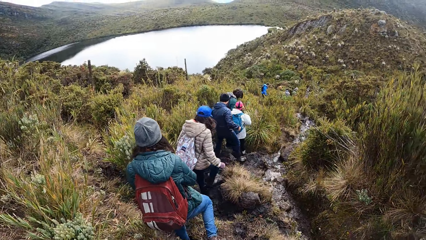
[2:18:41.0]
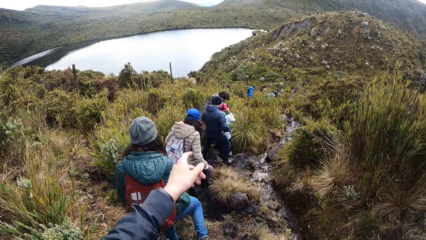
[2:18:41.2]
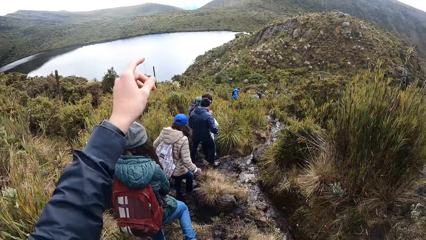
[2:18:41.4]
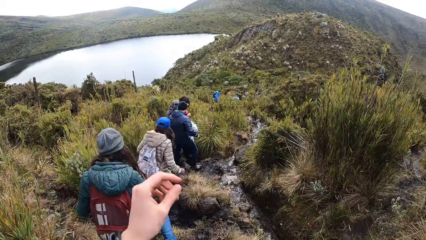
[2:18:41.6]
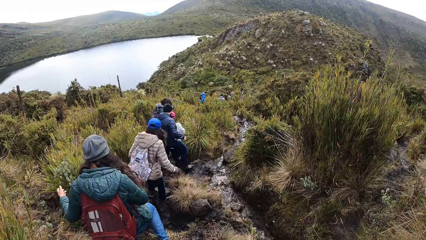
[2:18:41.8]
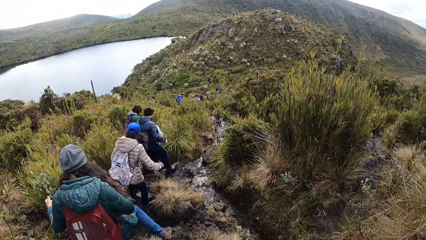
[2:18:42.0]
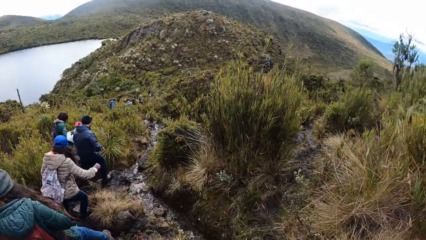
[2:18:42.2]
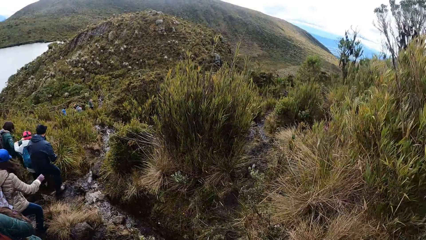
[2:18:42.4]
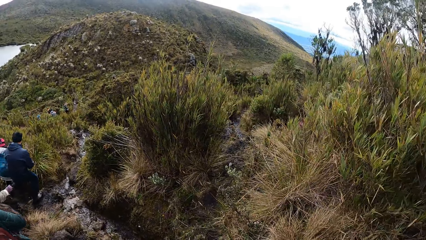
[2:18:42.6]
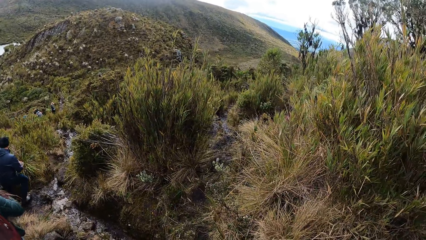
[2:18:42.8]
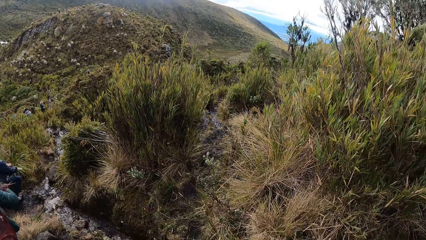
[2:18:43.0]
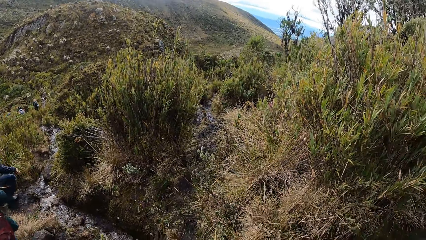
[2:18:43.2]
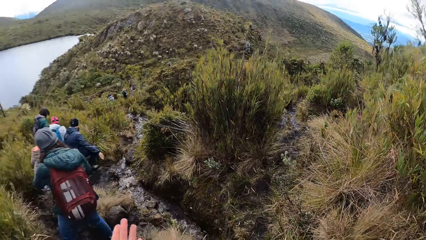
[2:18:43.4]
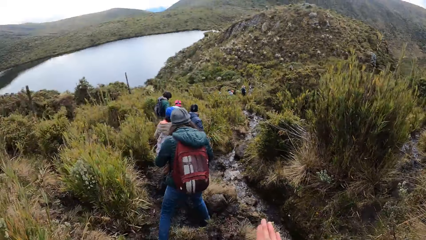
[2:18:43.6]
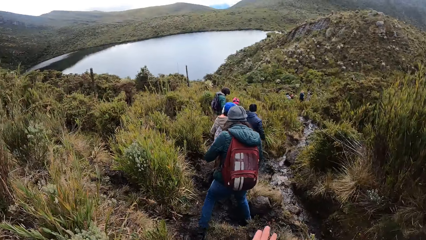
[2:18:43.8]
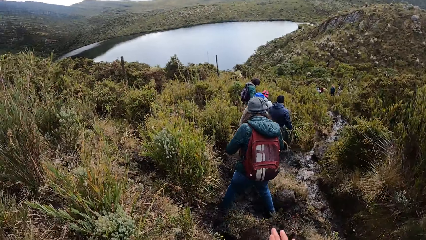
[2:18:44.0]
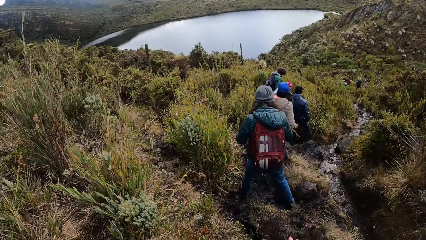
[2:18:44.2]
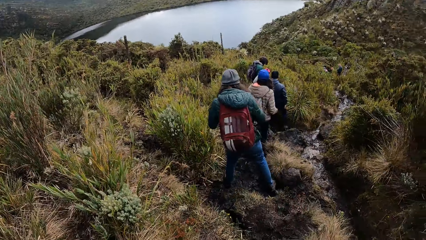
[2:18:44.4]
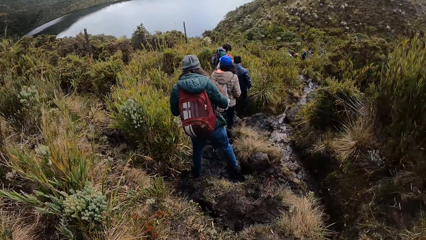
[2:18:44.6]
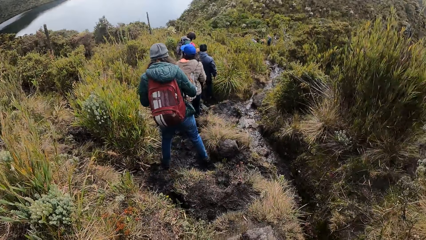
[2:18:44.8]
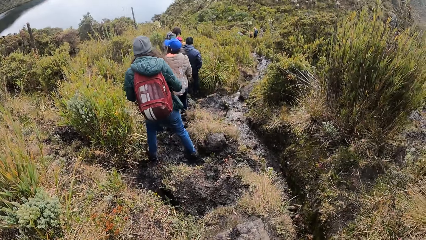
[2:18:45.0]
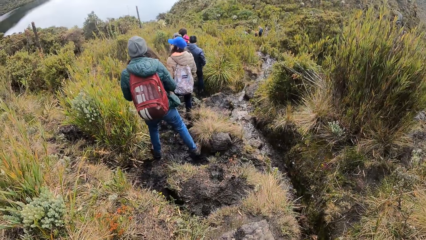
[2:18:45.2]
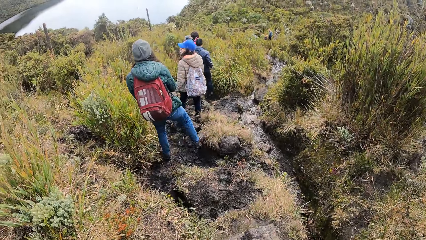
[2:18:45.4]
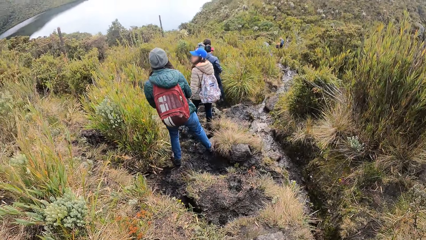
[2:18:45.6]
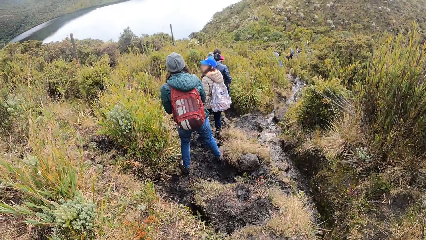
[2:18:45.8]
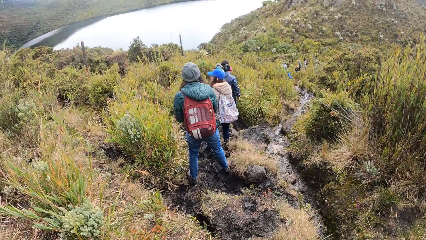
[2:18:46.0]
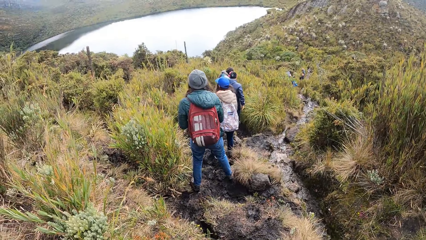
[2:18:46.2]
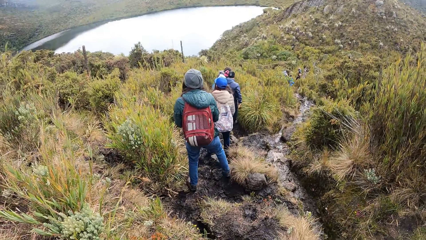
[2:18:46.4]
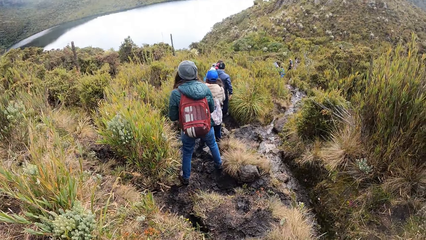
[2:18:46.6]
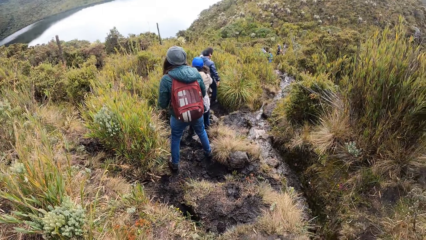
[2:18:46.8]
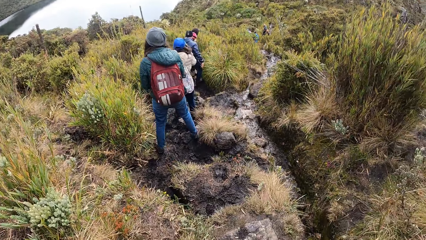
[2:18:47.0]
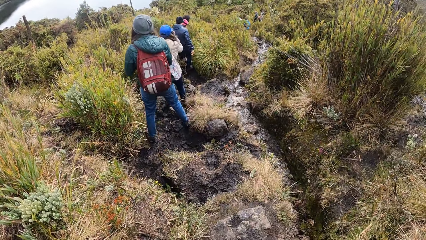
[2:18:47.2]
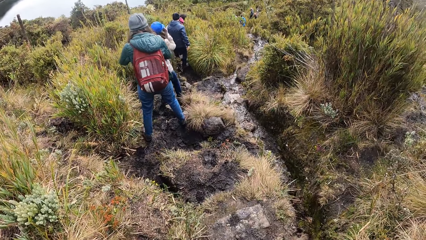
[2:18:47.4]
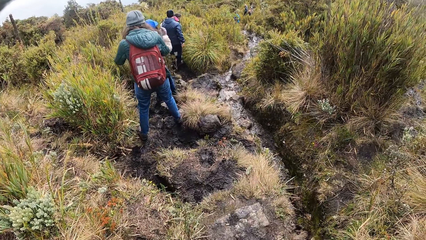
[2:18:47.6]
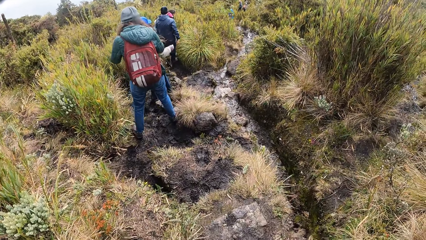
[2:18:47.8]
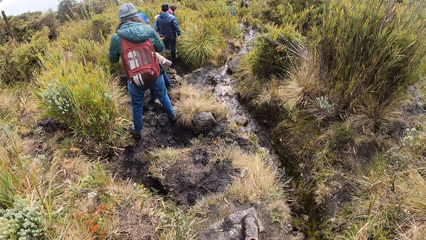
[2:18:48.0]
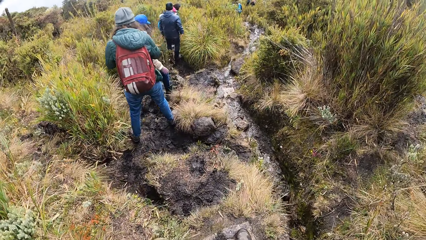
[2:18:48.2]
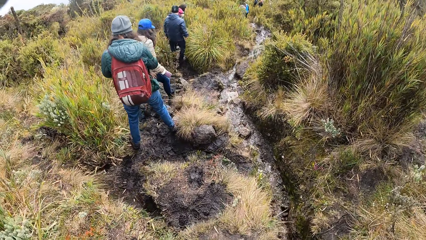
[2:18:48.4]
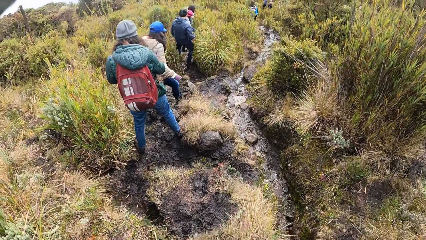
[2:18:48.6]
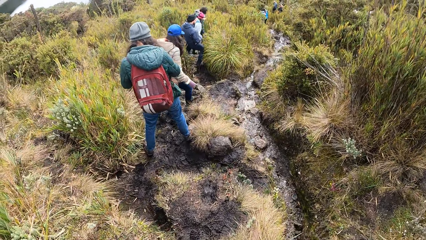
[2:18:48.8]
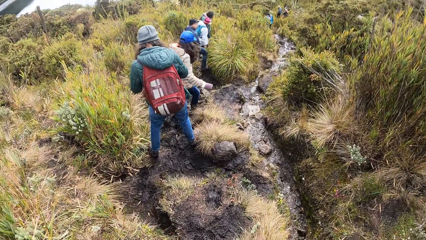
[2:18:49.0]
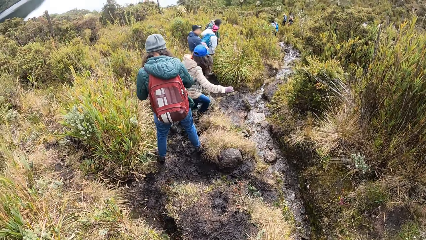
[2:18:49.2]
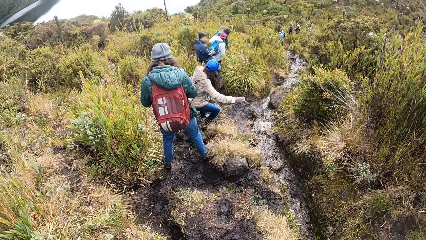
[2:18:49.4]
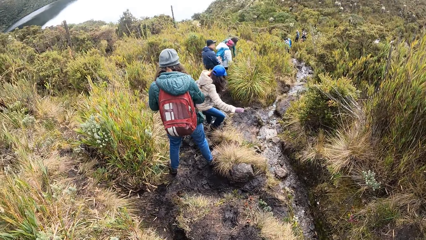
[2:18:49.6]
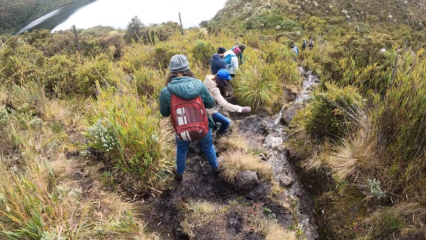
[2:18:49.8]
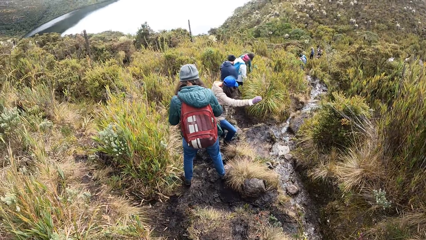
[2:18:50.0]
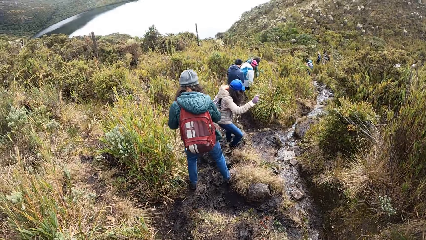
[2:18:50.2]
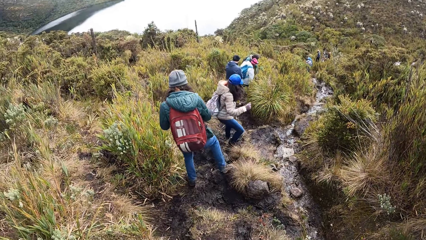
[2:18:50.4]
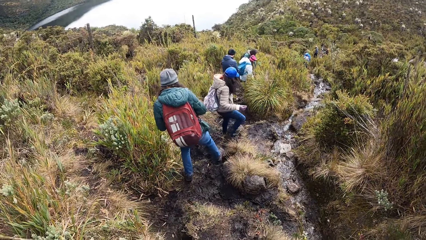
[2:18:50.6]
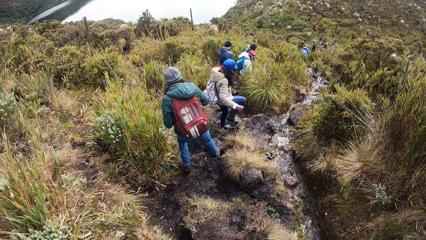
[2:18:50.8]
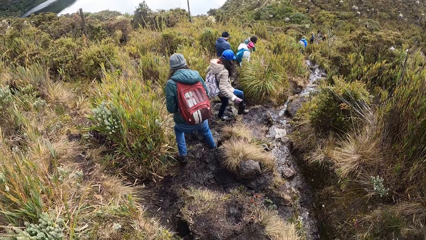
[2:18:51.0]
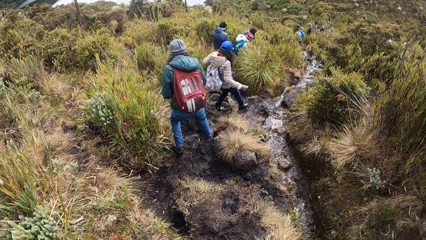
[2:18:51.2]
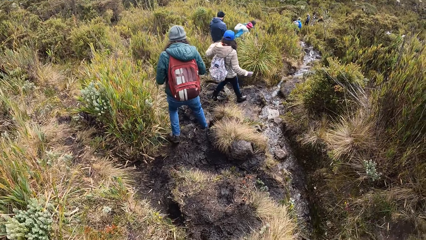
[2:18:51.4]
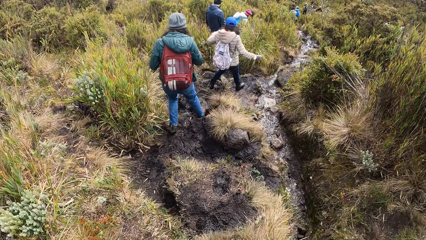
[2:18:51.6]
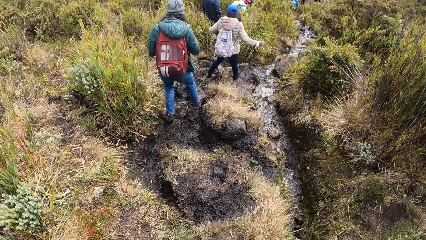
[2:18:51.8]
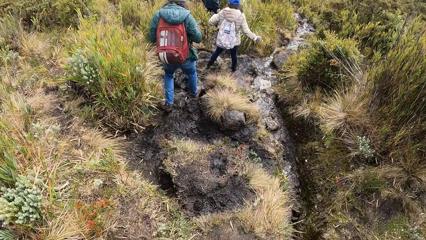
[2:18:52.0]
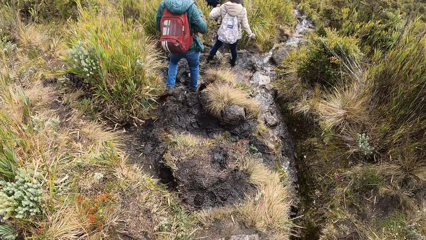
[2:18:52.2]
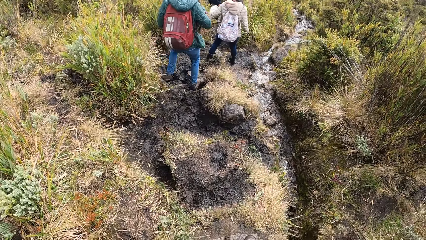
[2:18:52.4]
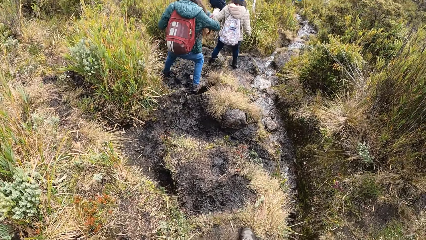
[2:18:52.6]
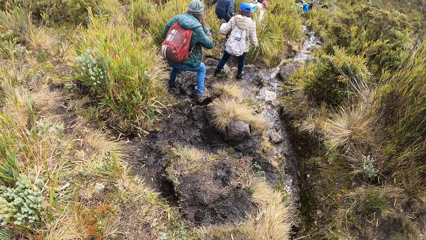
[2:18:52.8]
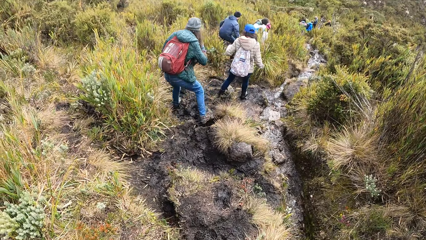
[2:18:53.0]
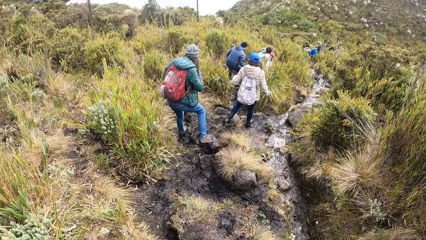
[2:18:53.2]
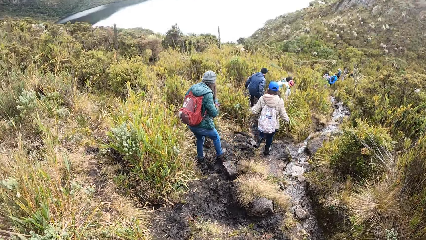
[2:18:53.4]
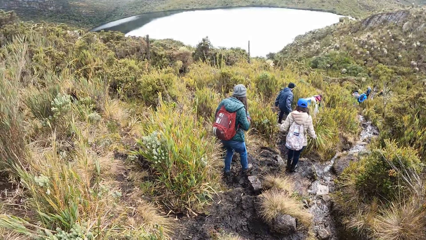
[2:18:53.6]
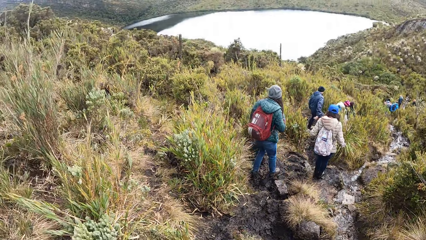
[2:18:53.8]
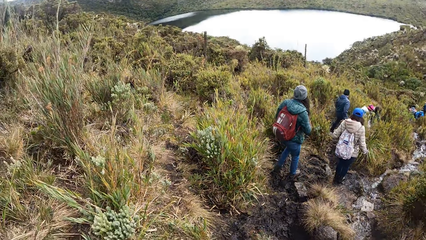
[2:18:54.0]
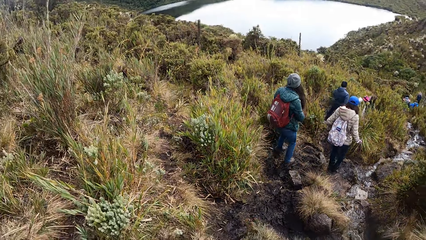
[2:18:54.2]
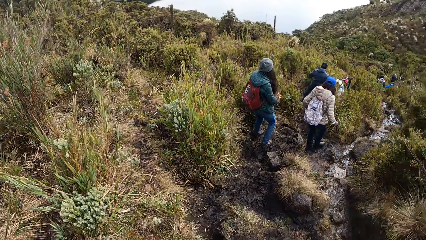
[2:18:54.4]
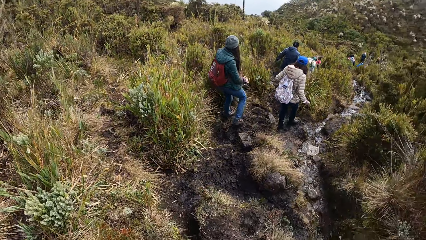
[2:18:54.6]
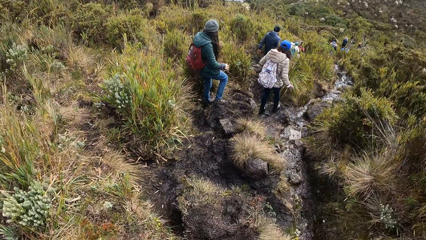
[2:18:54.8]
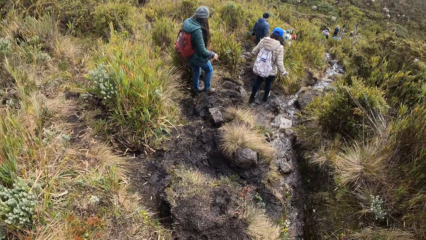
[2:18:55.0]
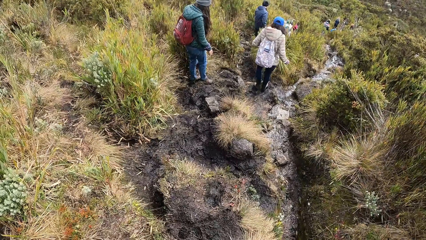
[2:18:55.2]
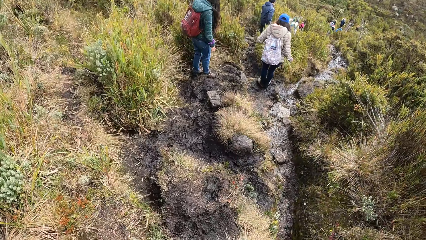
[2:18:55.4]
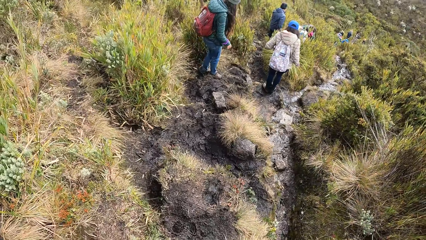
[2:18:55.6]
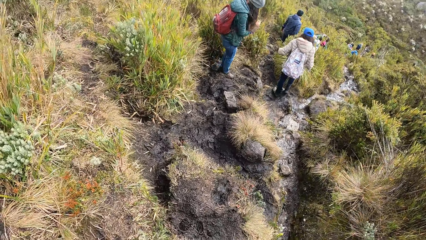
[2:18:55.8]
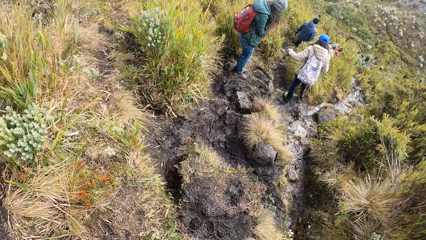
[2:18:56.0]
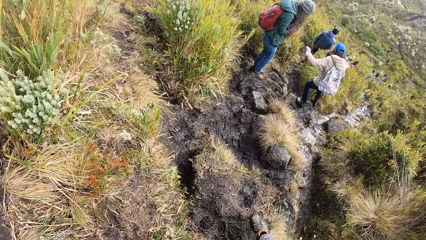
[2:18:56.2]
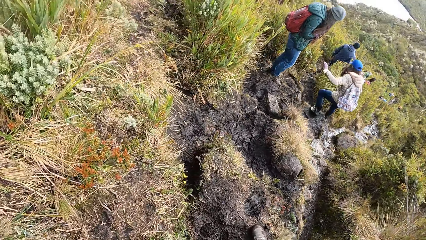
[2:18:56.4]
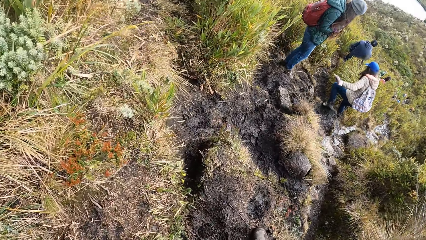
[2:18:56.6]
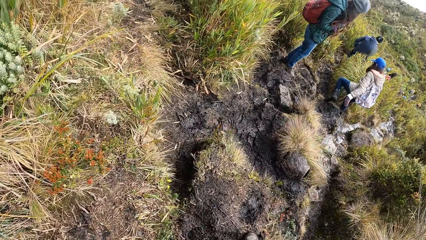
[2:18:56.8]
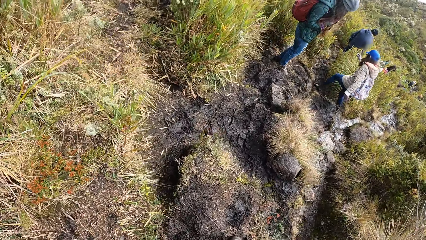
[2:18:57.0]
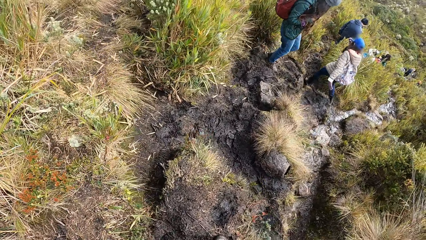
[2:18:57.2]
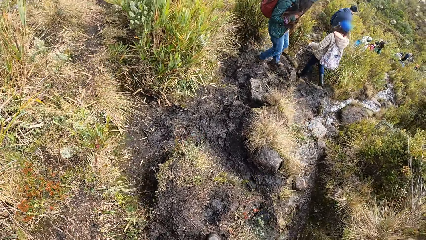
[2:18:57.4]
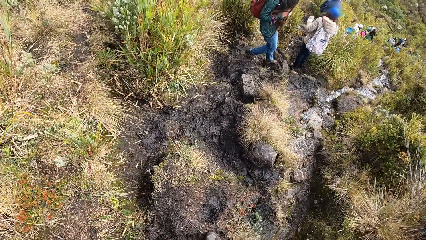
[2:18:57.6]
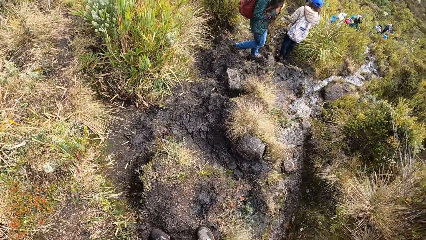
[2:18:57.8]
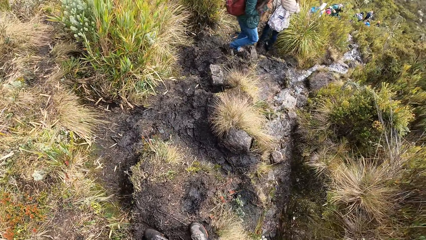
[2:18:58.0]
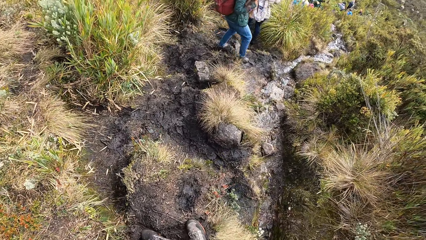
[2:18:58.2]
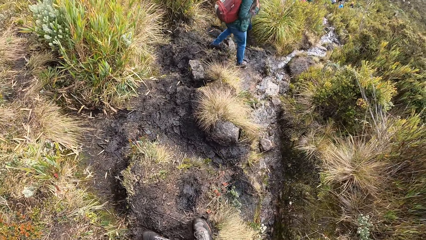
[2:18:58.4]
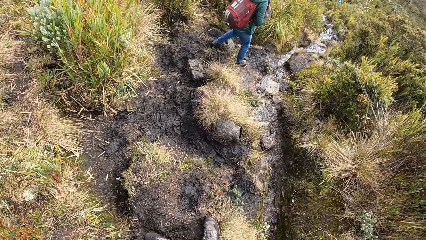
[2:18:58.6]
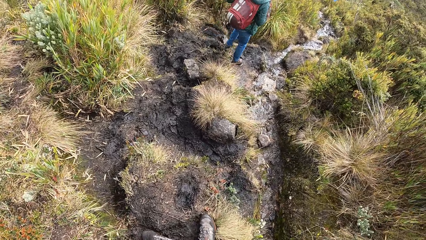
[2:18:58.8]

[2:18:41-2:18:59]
The camera wearer interacts with a man and points. The woman holds her hair with her right hand. The camera wearer rubs both hands together. The woman rubs her face with her right hand.
